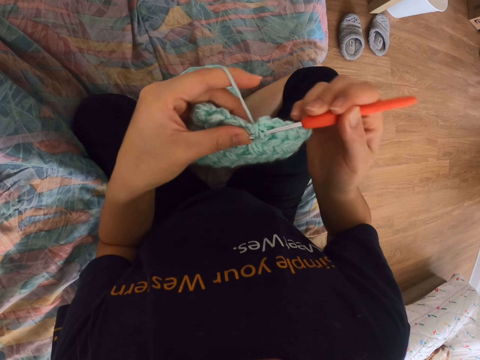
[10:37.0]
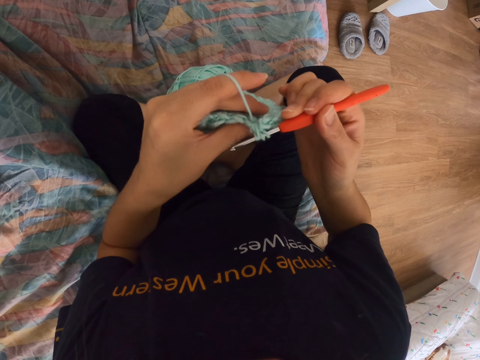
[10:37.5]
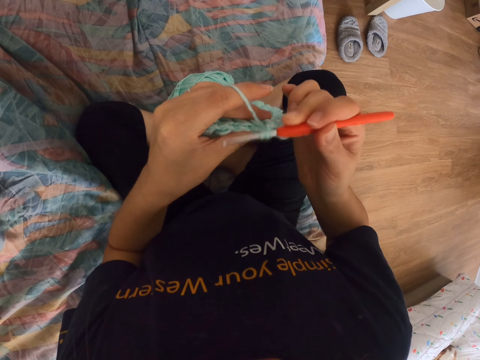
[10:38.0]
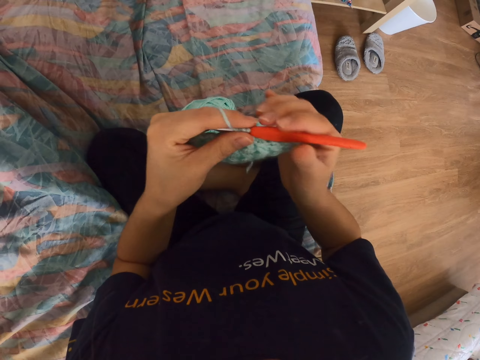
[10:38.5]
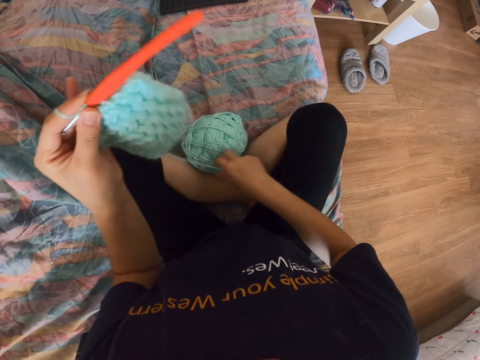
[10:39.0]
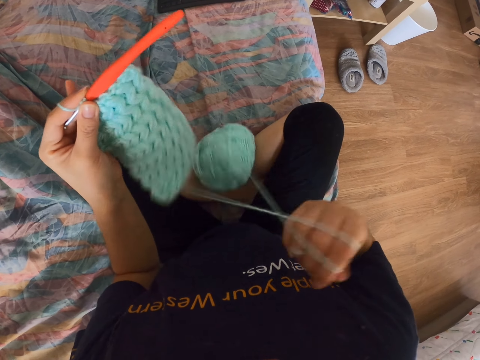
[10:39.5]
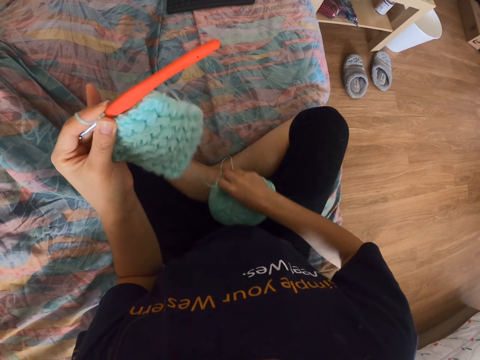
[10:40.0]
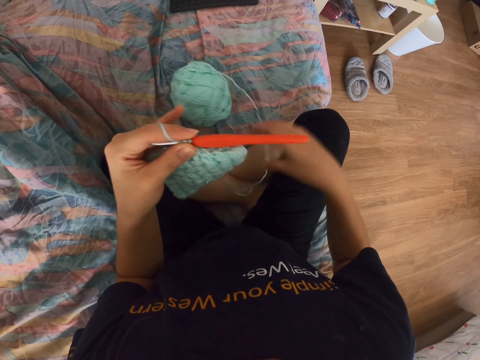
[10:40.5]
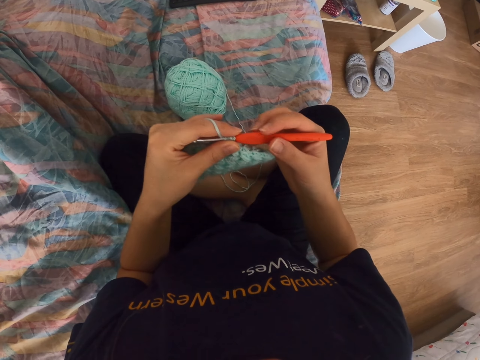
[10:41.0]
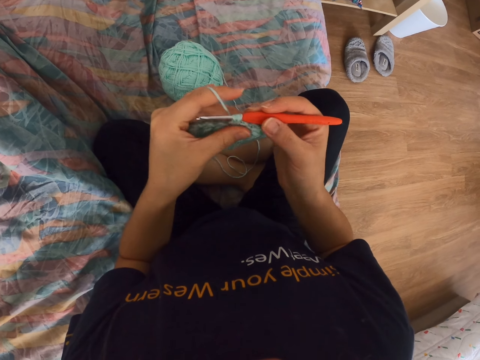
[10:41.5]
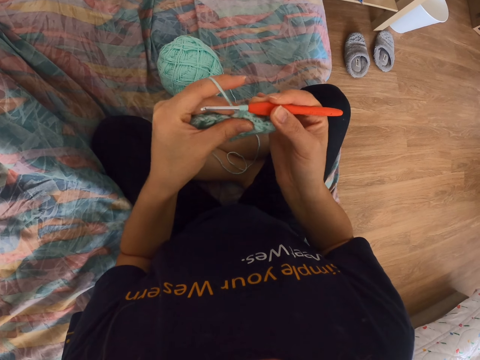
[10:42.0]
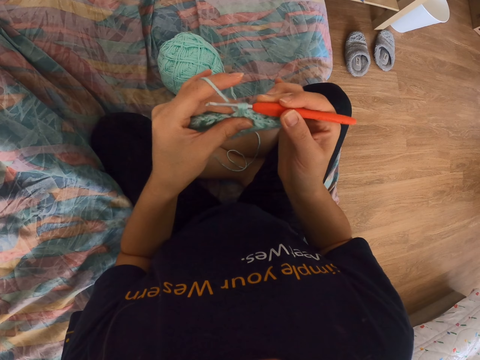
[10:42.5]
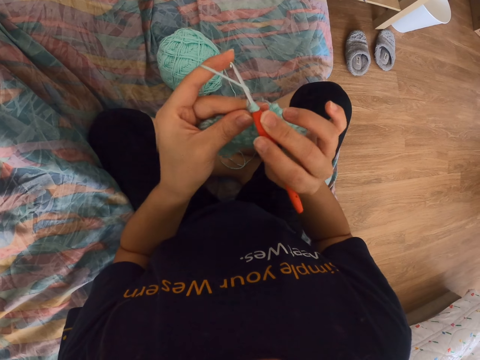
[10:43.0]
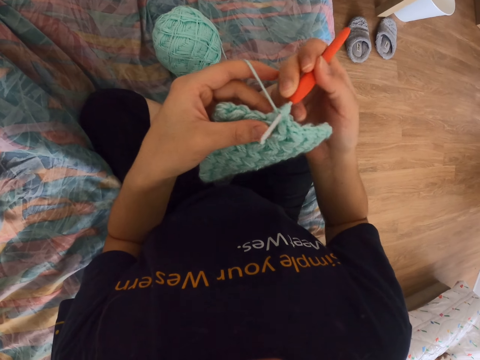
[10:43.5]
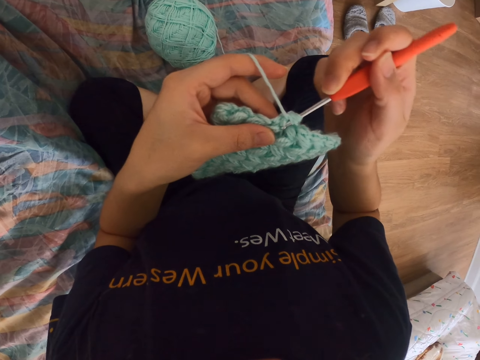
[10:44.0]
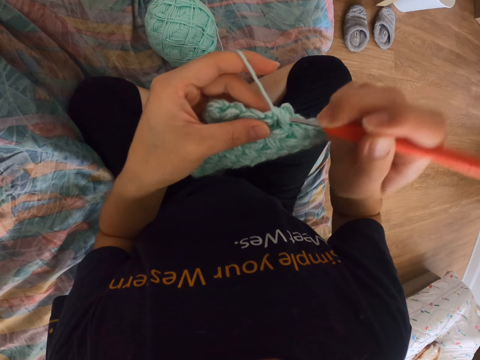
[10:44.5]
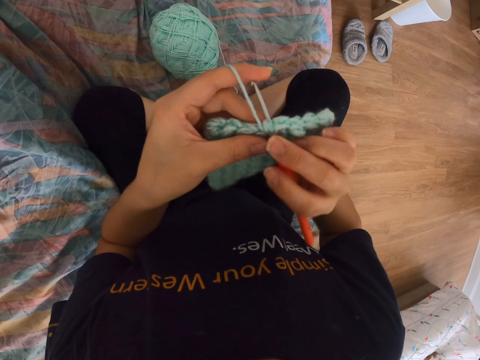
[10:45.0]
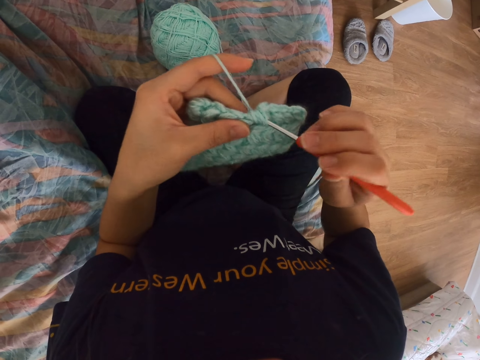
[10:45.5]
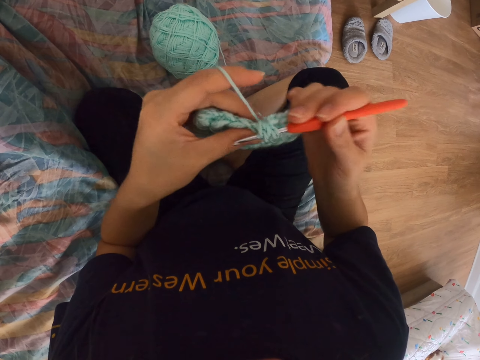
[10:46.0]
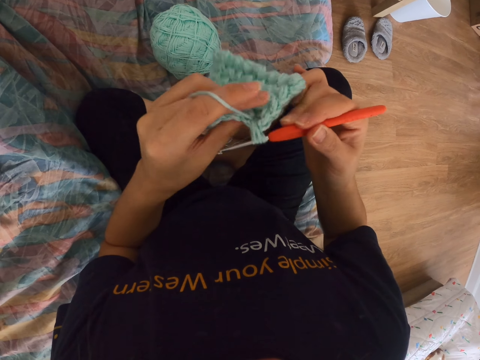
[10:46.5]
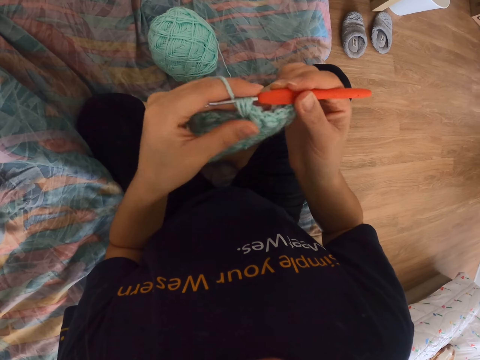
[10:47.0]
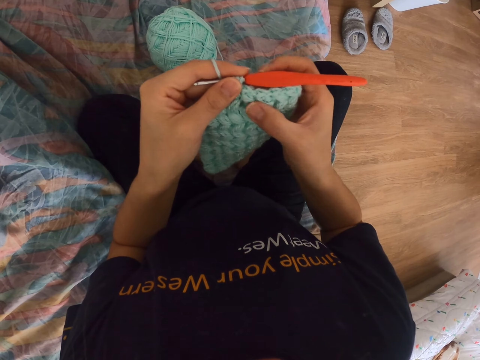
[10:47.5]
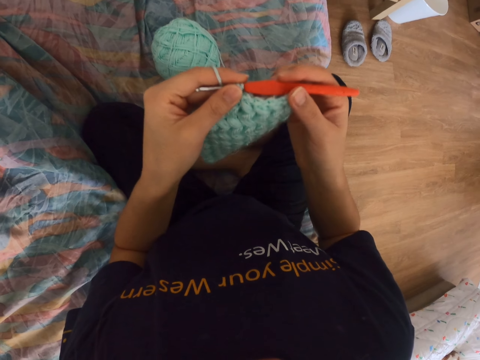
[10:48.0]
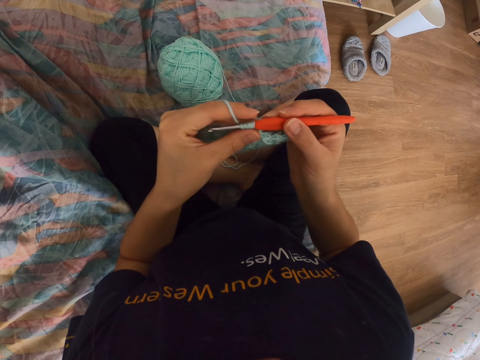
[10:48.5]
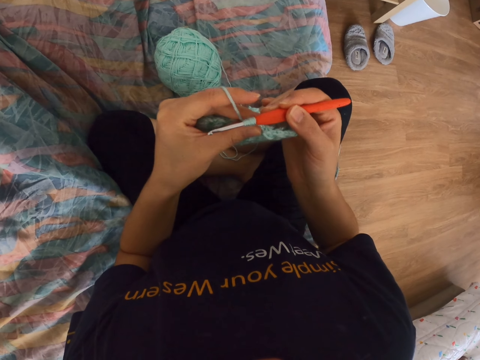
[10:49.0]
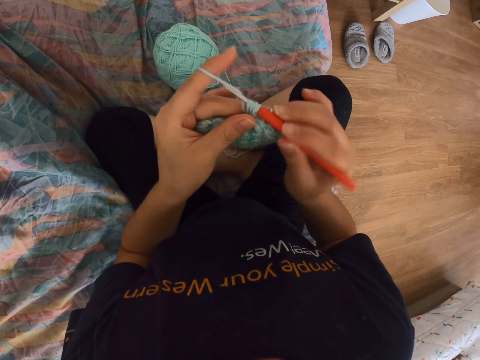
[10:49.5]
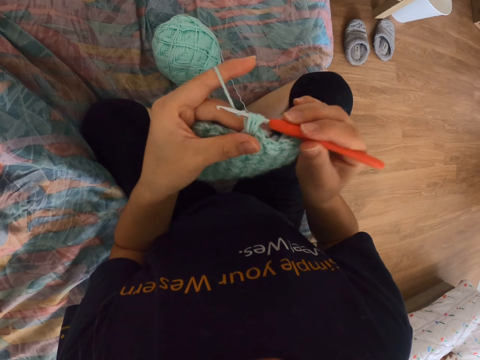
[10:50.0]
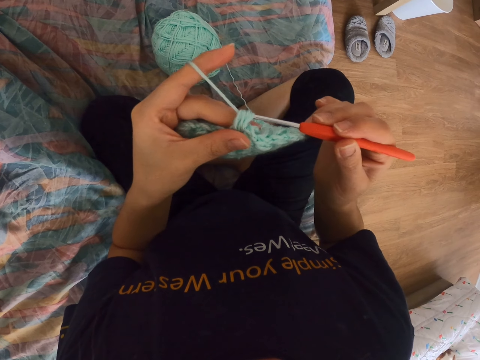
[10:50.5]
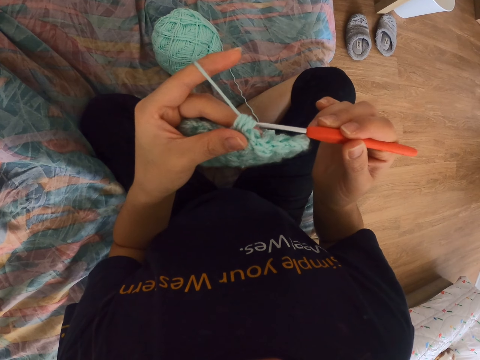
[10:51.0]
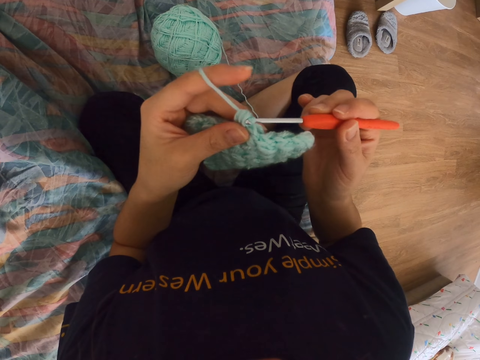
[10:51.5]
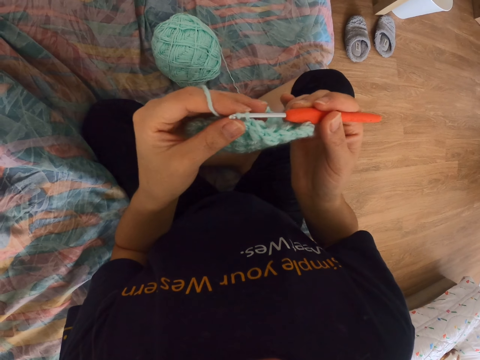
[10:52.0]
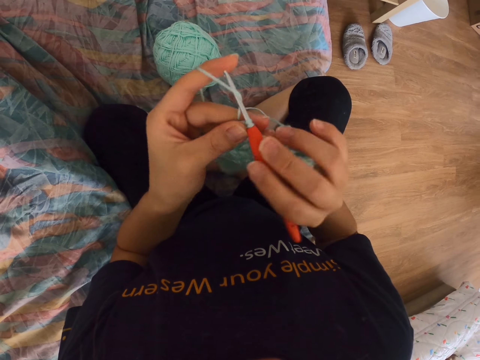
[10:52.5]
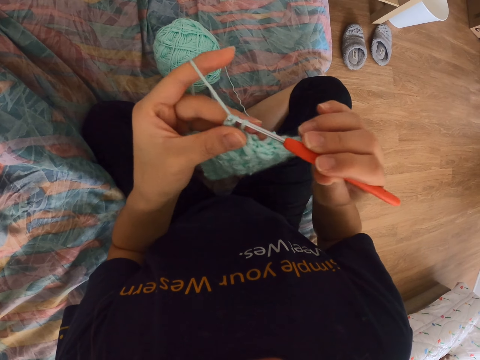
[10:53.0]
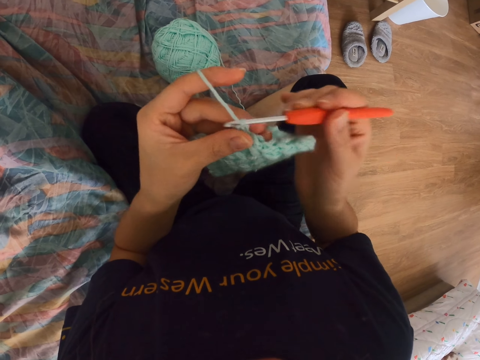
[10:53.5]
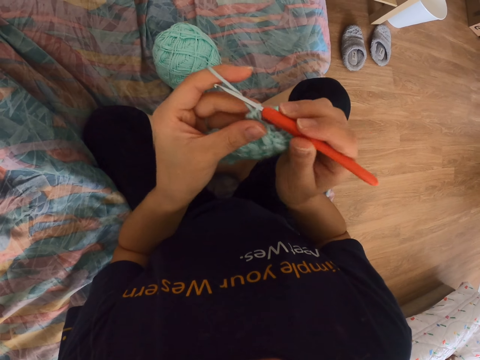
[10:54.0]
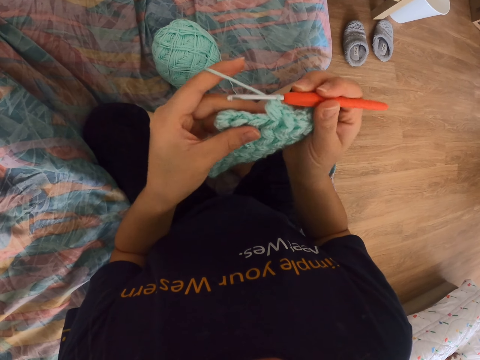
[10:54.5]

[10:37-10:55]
The camera wearer unwraps the yarn. They pull the thread. They hold the crochet hook. They crochet the cloth. They check the knitted part. They start to knit.

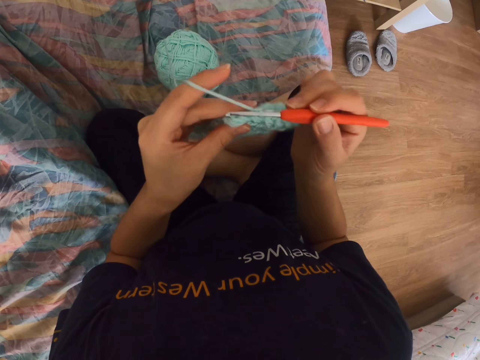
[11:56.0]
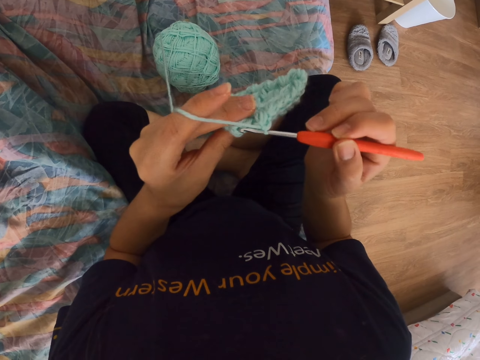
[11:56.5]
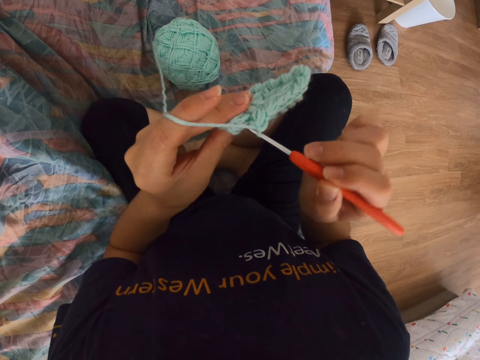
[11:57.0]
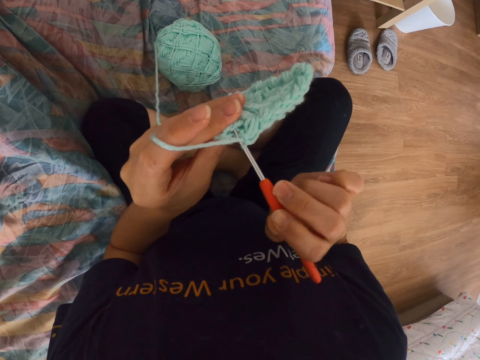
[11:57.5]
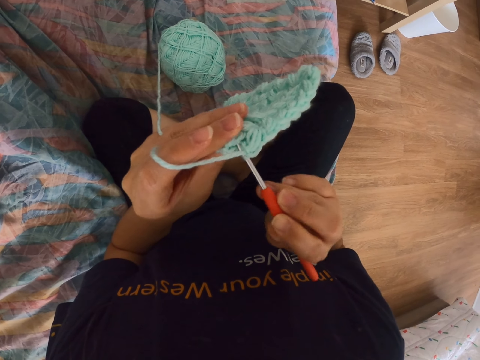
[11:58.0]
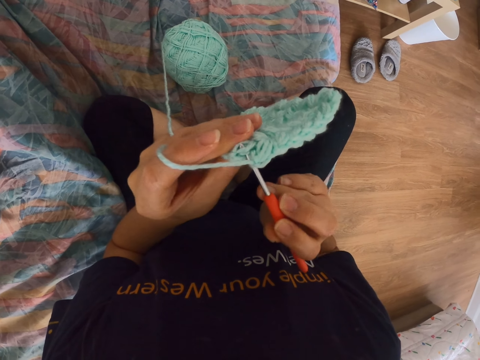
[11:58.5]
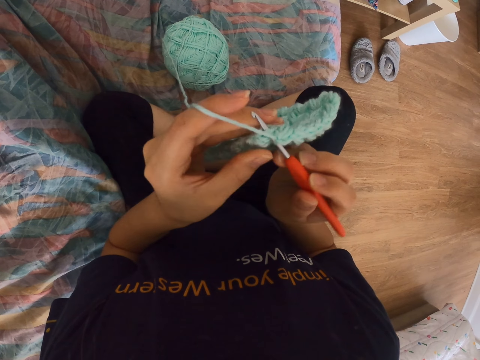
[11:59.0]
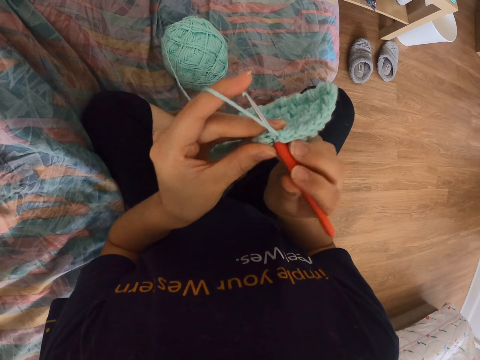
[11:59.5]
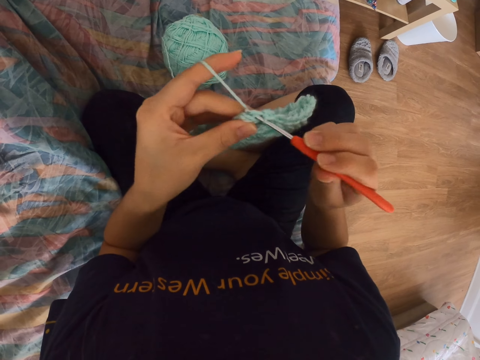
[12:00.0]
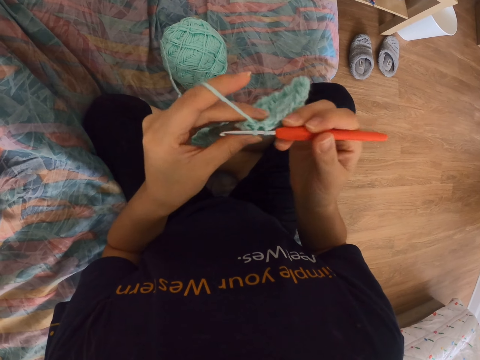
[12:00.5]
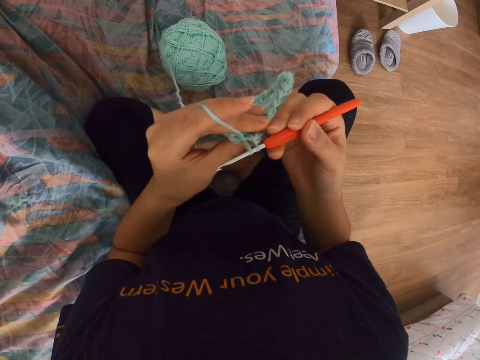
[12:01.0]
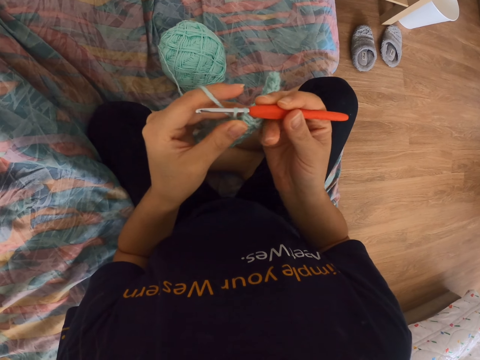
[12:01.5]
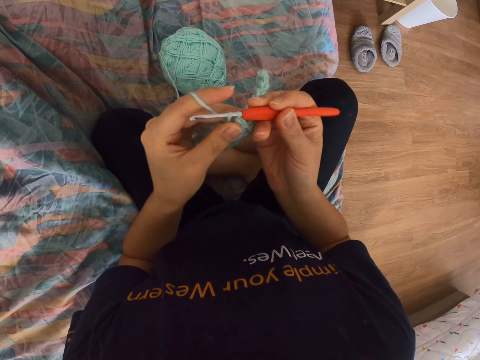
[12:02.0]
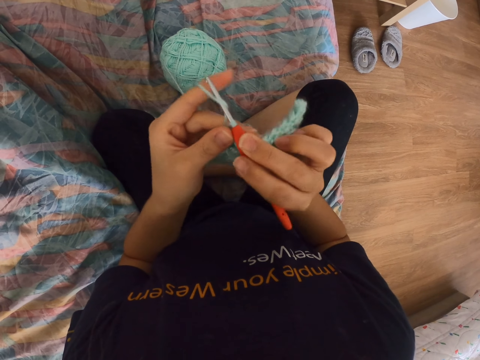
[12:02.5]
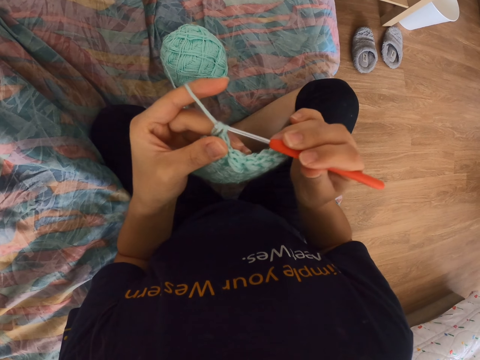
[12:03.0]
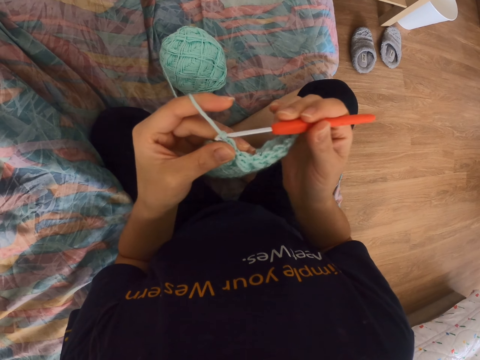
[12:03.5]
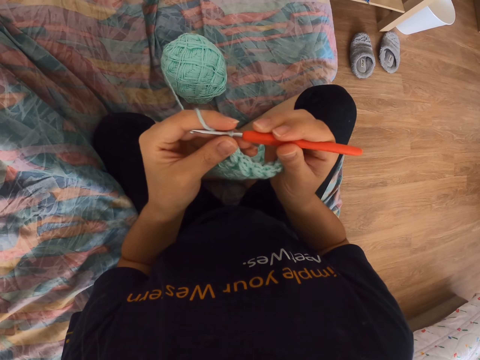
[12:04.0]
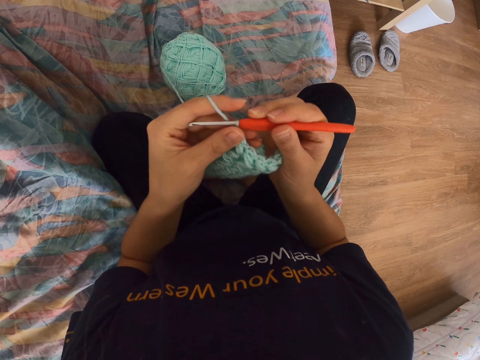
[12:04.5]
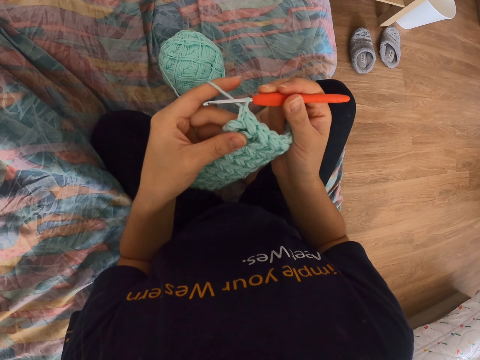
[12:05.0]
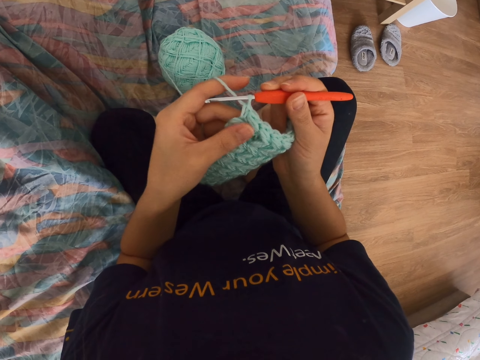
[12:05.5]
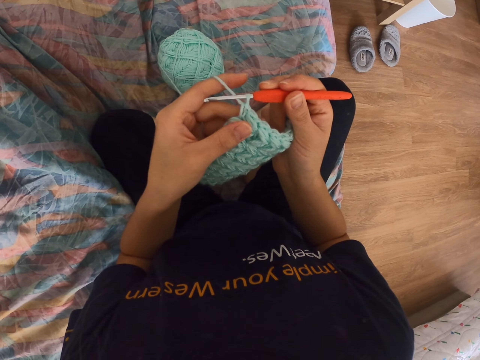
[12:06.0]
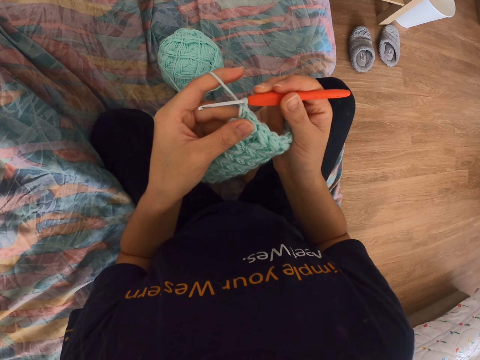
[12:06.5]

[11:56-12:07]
The camera wearer starts to knit. They press on the knitted part.
